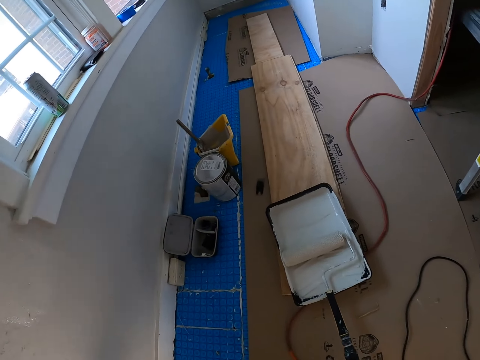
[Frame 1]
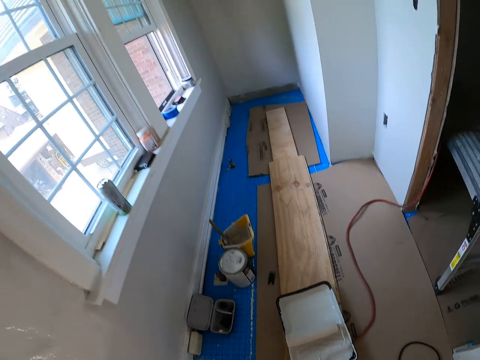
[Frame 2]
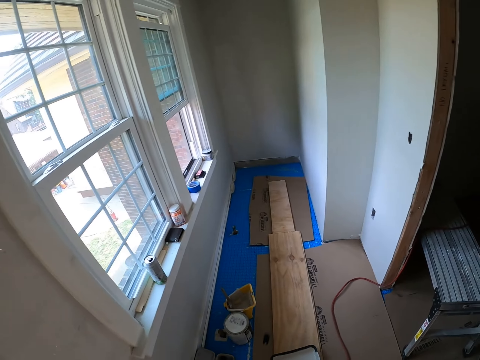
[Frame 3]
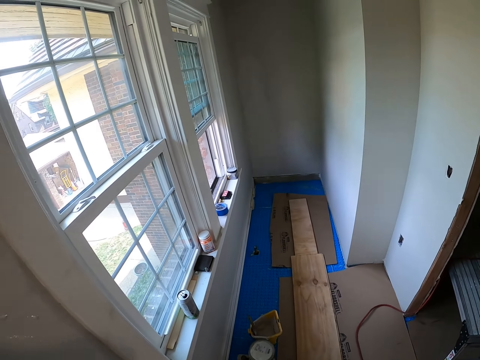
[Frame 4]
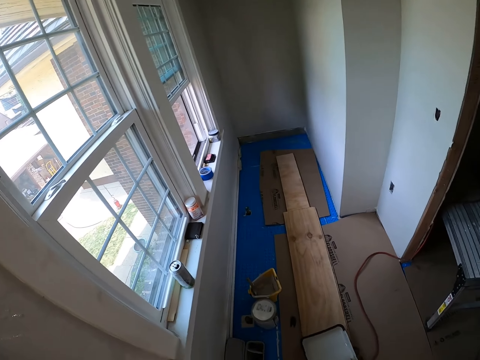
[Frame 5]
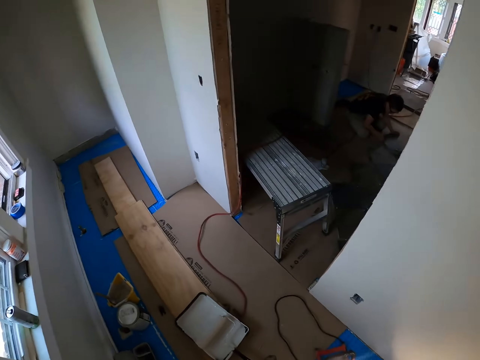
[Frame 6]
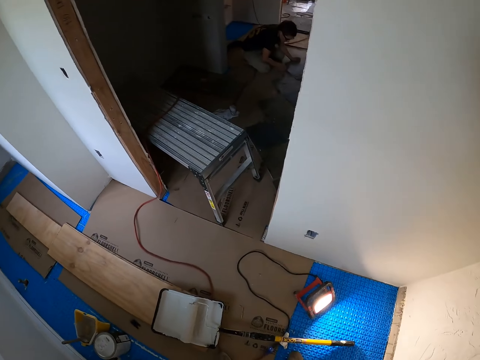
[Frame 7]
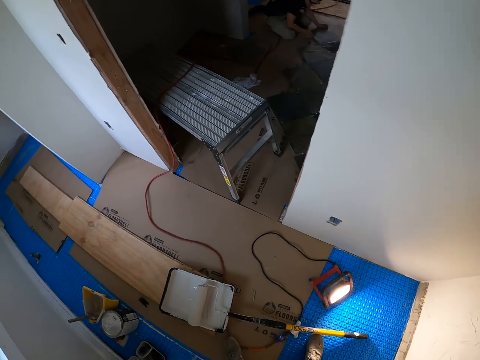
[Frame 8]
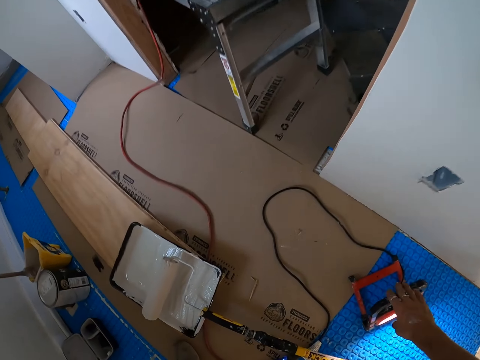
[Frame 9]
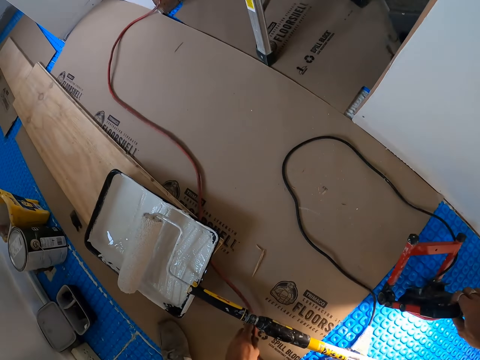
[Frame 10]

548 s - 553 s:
The camera wearer puts a painting roller on a painting tray. They walk a room and look around. They hold a light and switch the light.

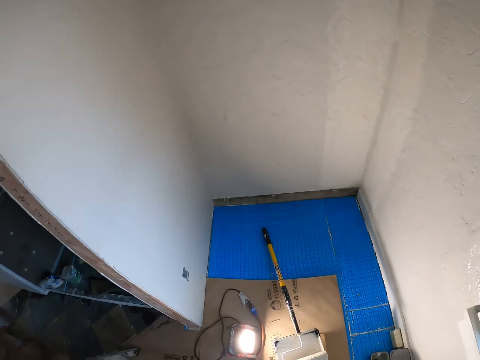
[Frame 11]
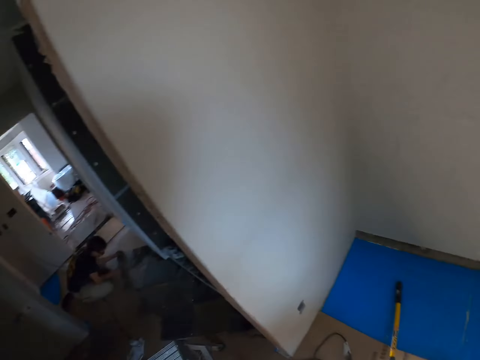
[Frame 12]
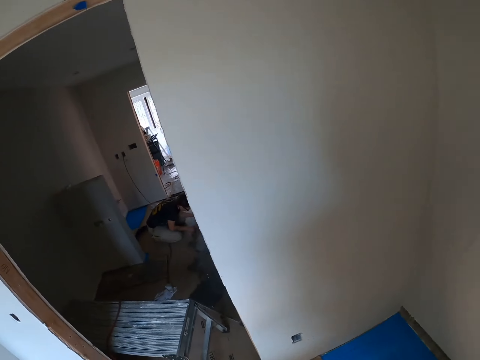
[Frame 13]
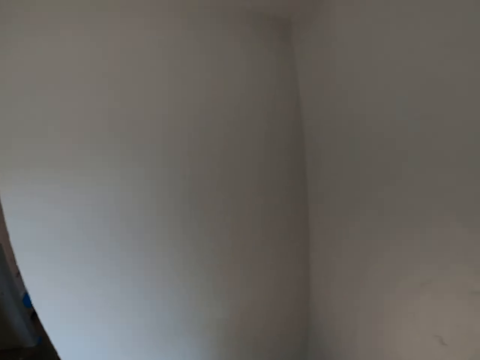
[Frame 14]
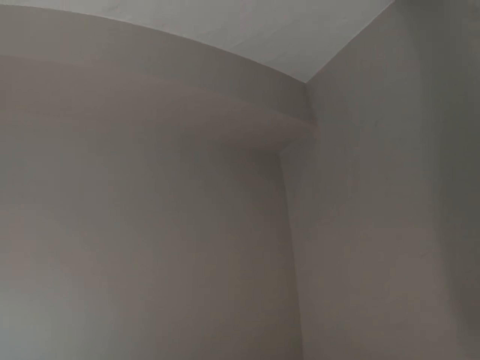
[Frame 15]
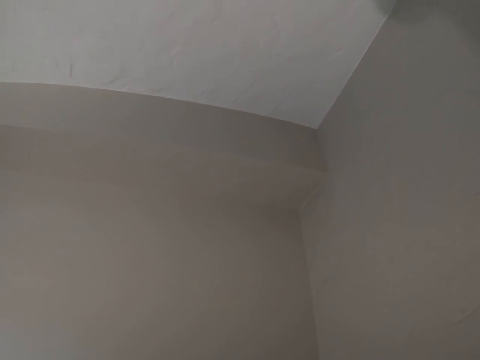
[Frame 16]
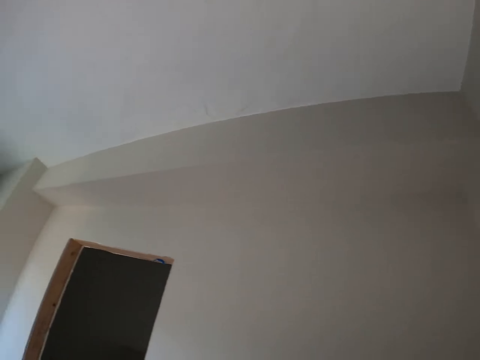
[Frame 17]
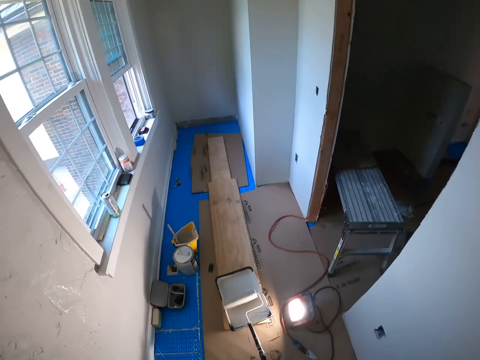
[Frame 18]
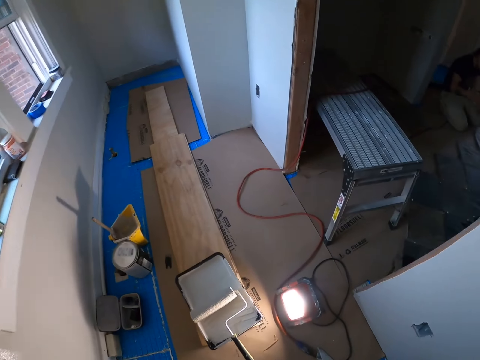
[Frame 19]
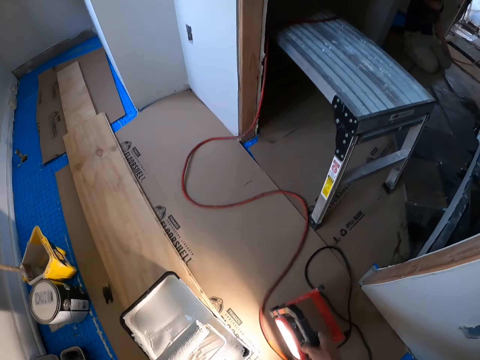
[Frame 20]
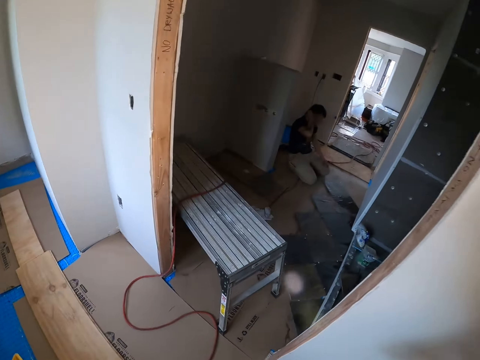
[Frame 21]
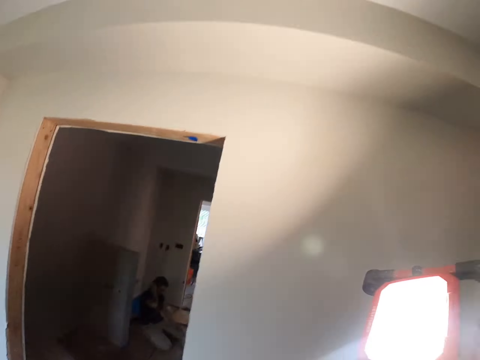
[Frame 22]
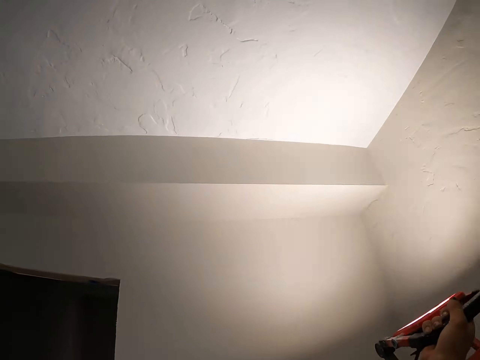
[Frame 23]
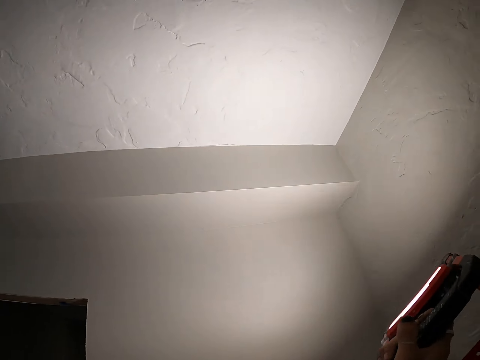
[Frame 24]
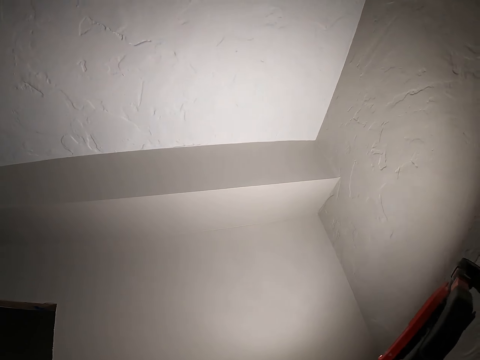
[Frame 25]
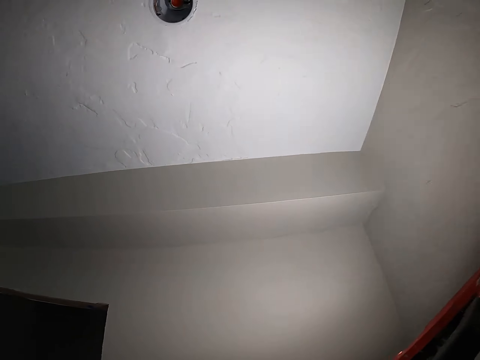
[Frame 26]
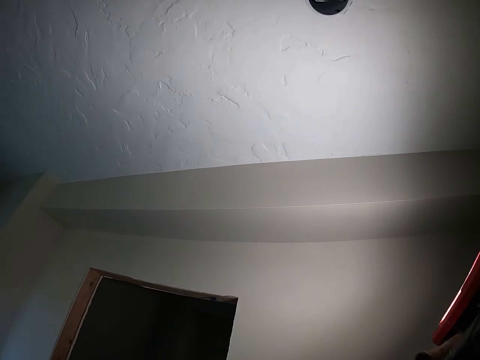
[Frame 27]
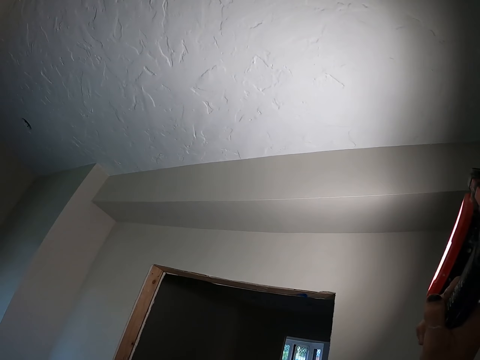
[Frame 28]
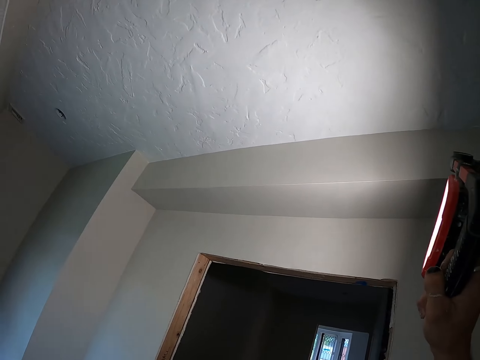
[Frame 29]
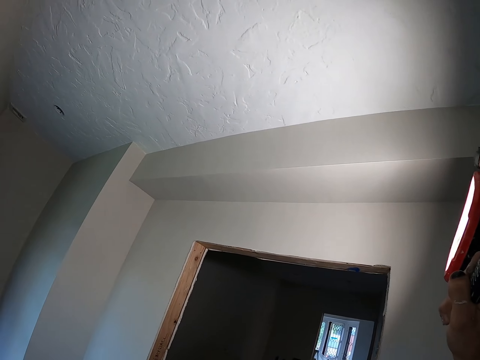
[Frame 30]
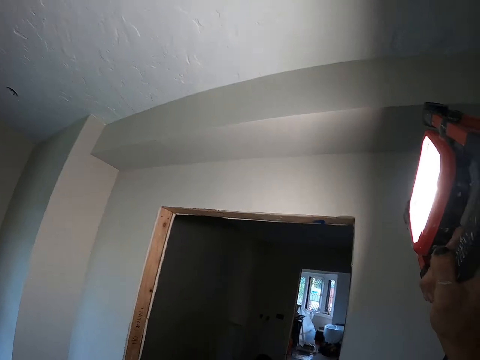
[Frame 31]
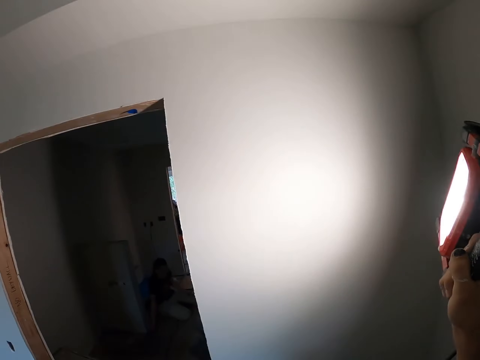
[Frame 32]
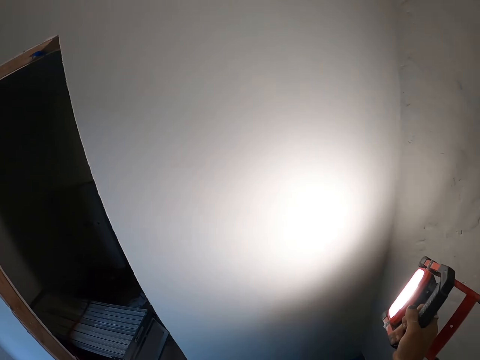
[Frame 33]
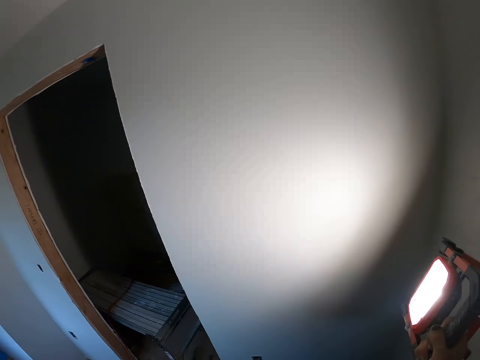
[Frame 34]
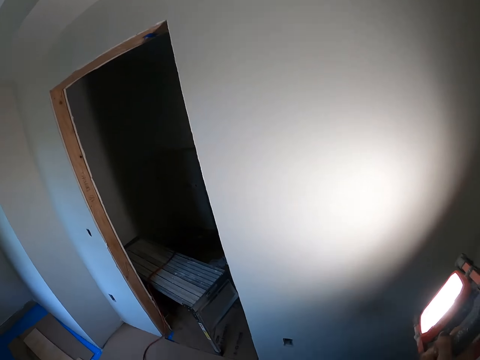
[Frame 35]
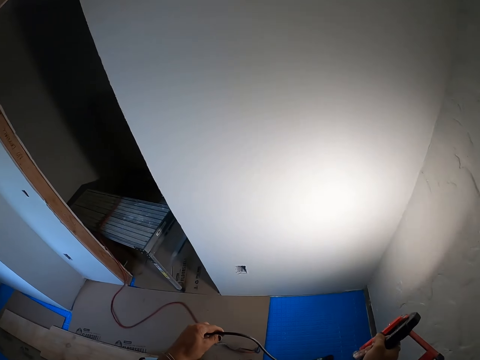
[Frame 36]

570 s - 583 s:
The camera wearer looks at the wall. They look around at another person. They look at the wall. They look around. They pick up a light lamp. They lift the light lamp. They check the wall with the light lamp.

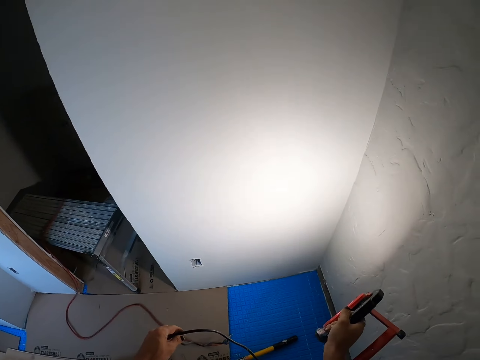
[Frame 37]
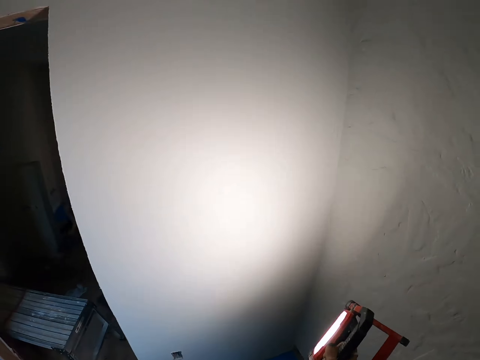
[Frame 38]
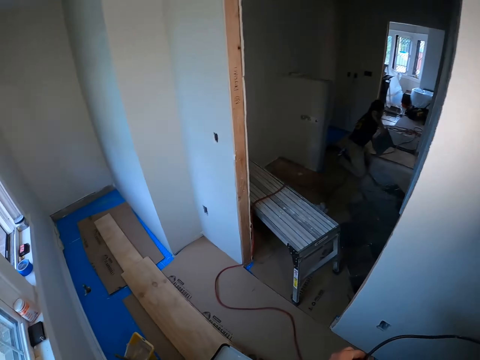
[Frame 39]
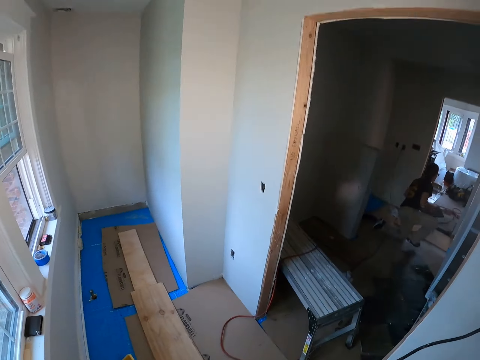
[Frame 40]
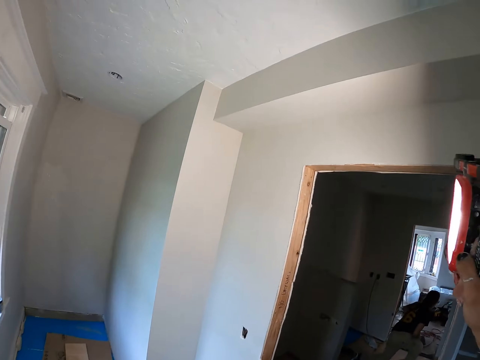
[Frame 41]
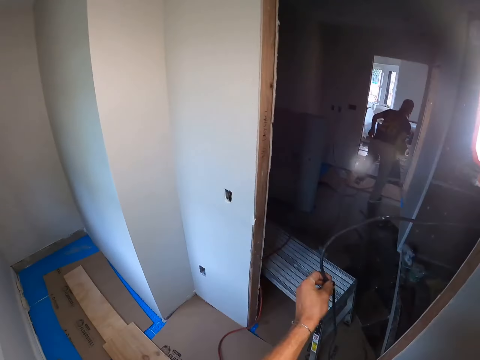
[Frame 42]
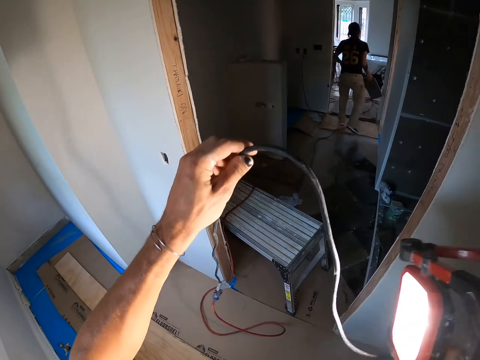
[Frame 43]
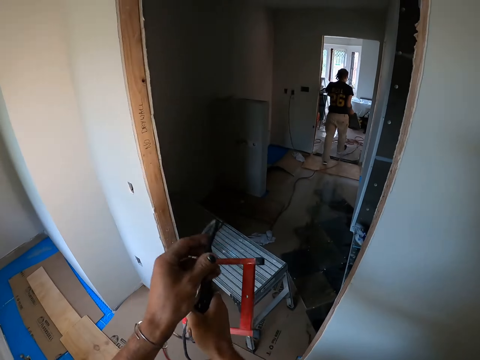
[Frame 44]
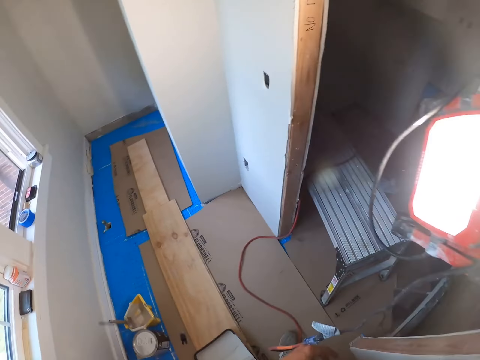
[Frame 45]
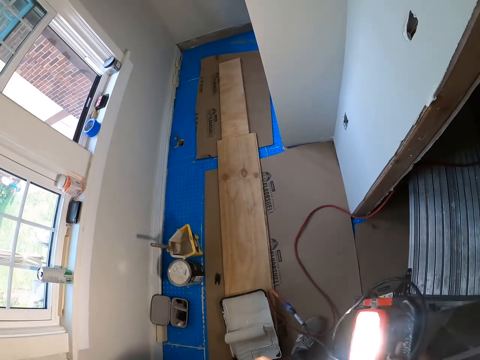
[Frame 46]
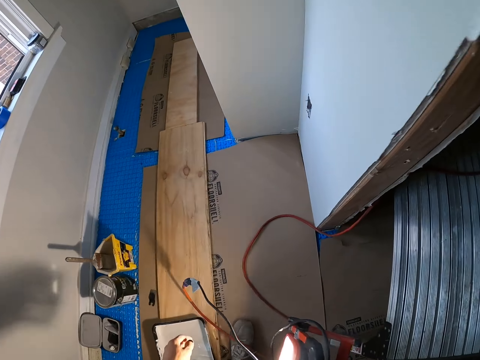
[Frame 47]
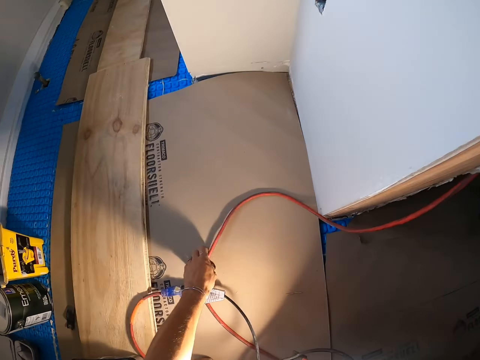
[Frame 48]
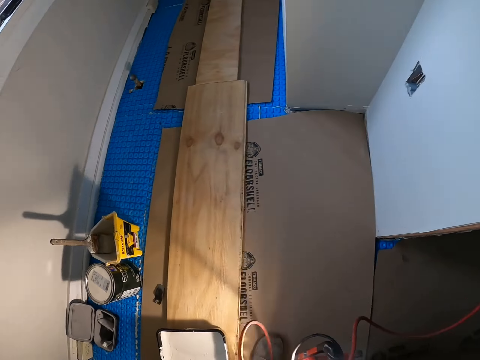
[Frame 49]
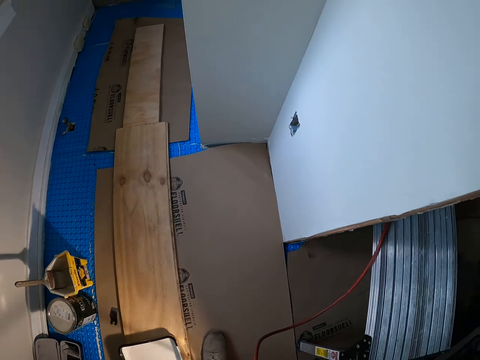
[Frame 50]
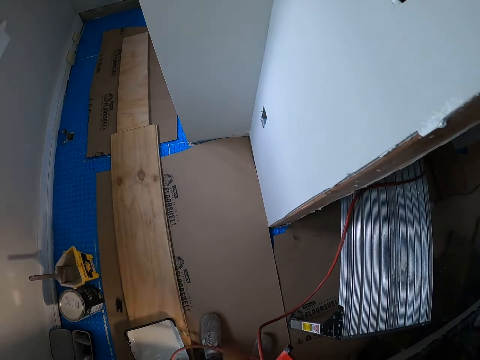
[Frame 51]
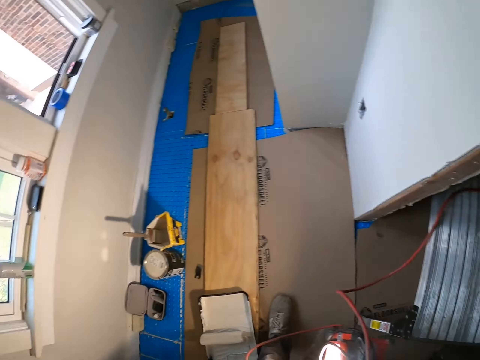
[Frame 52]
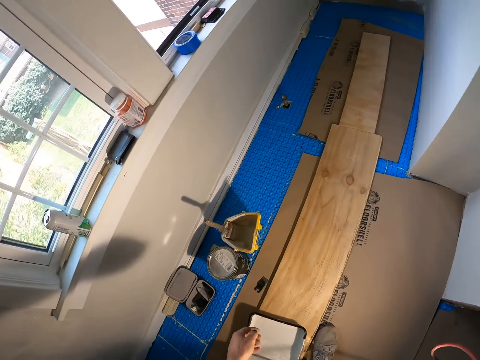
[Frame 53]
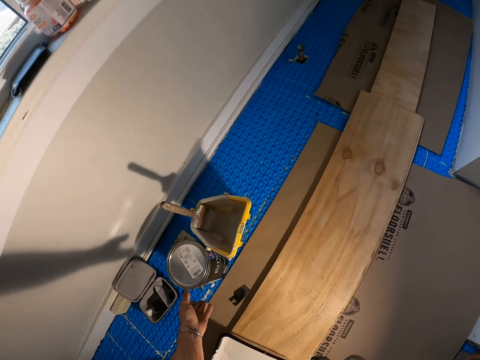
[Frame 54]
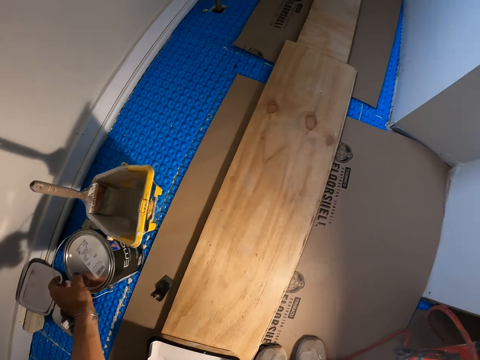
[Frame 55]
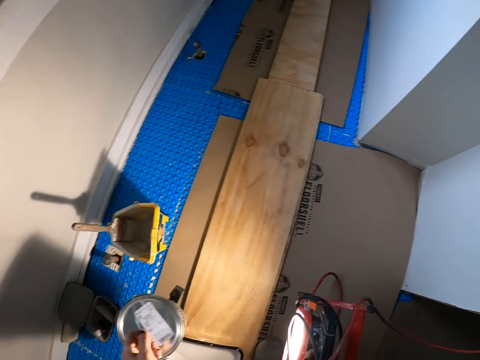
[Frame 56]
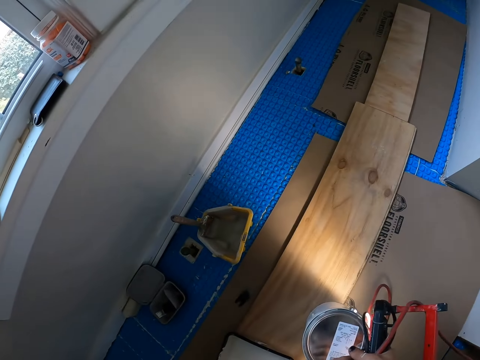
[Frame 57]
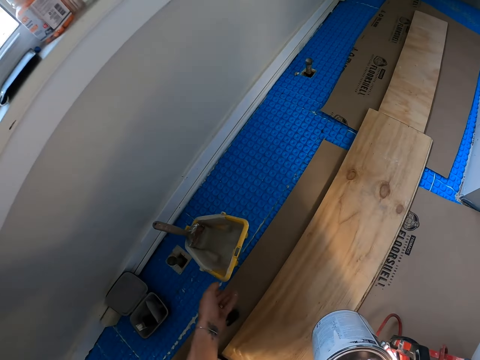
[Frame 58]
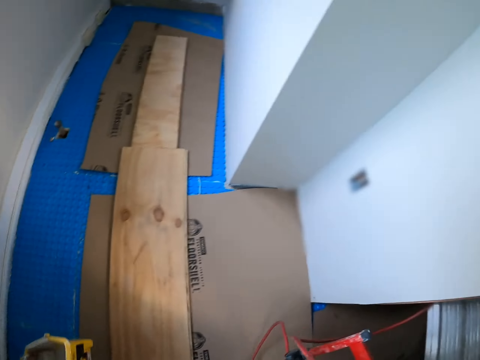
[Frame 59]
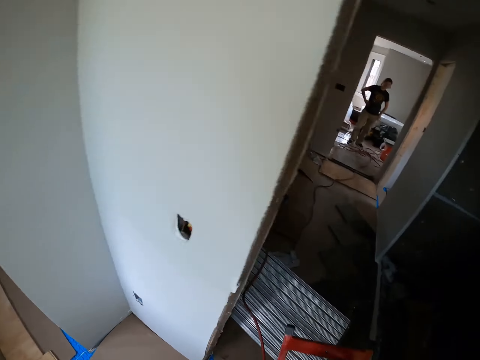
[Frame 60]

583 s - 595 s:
The camera wearer adjusts the wire. He moves the light lamp cable to his right hand. He picks up the light lamp cable with his left hand. He picks up a tin of paint with his left hand. He moves the tin of paint to his right hand. He picks up a basin of paint with his left hand.
